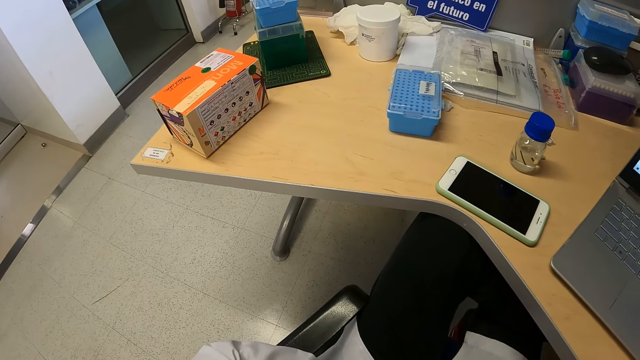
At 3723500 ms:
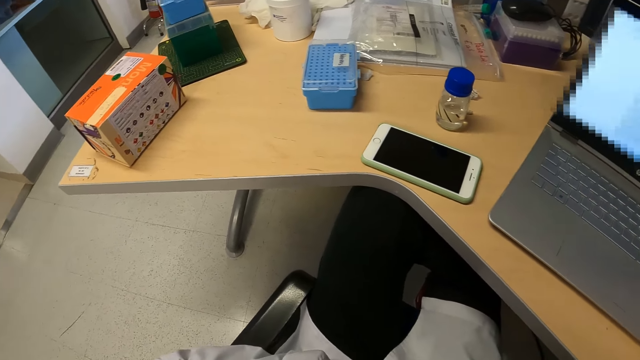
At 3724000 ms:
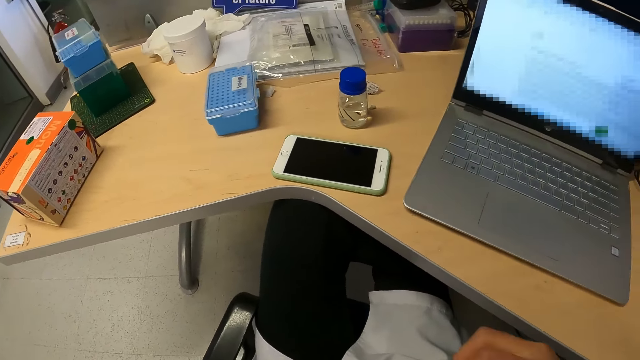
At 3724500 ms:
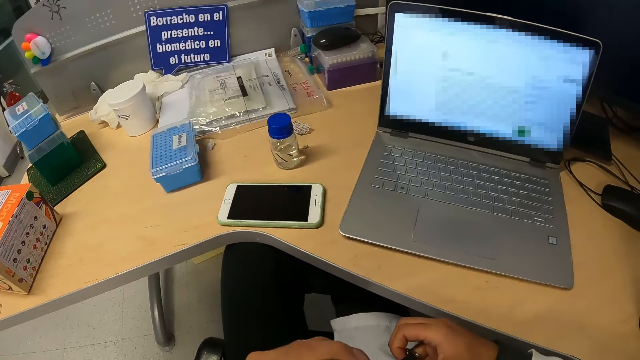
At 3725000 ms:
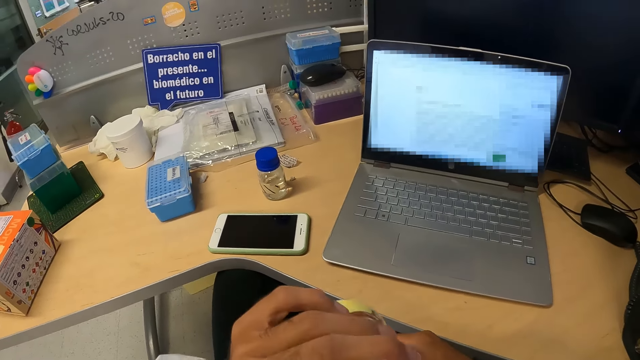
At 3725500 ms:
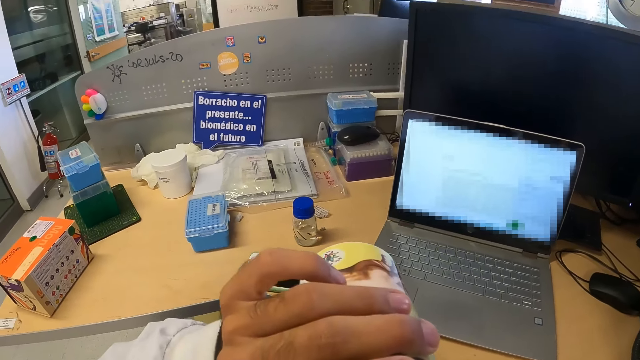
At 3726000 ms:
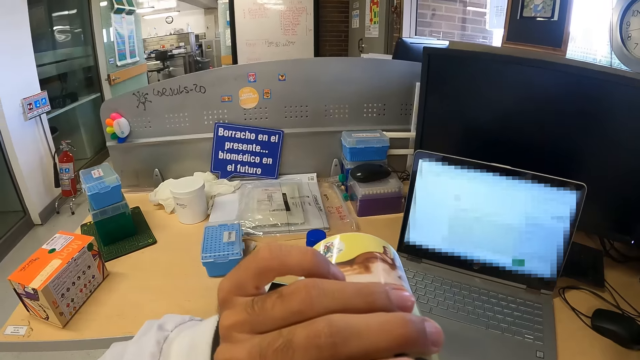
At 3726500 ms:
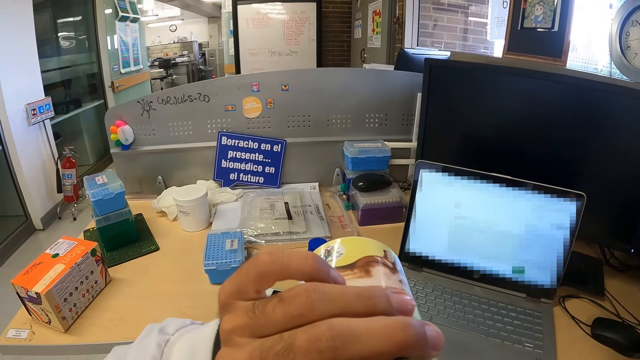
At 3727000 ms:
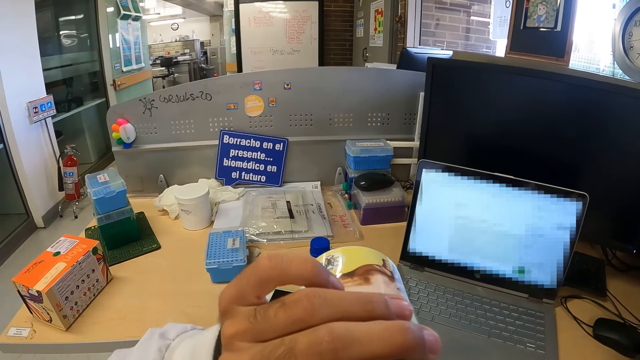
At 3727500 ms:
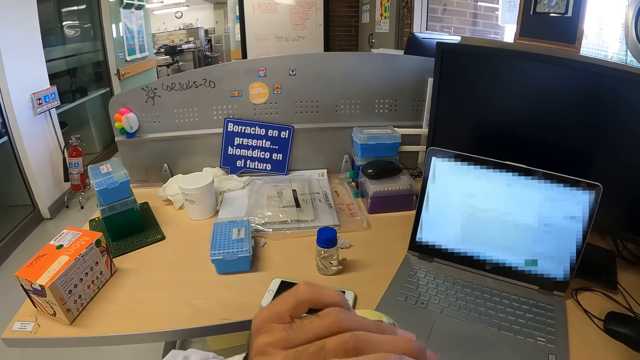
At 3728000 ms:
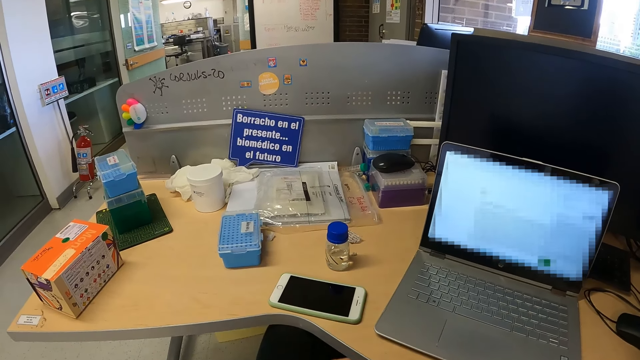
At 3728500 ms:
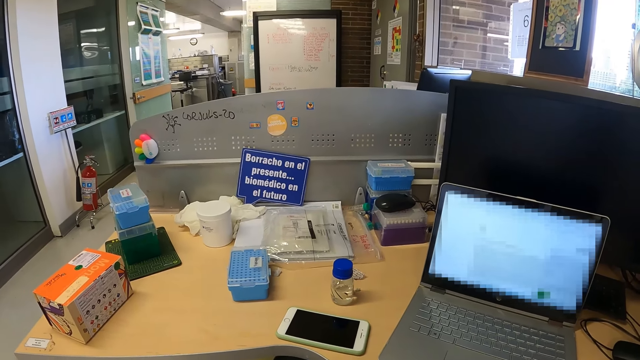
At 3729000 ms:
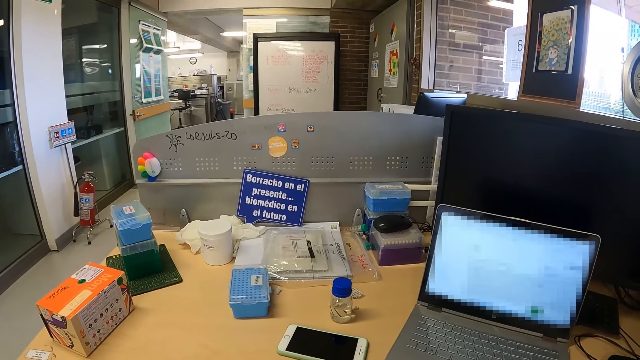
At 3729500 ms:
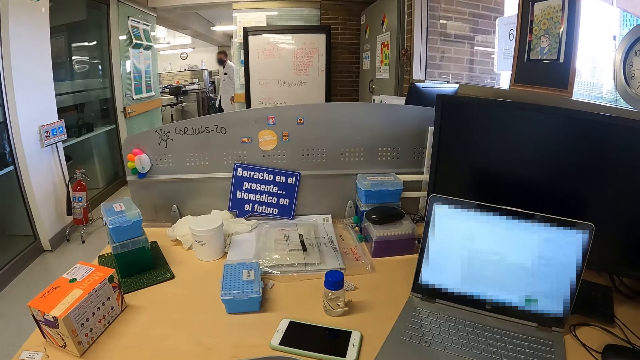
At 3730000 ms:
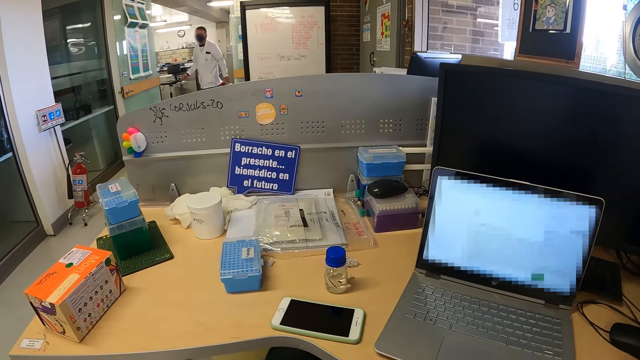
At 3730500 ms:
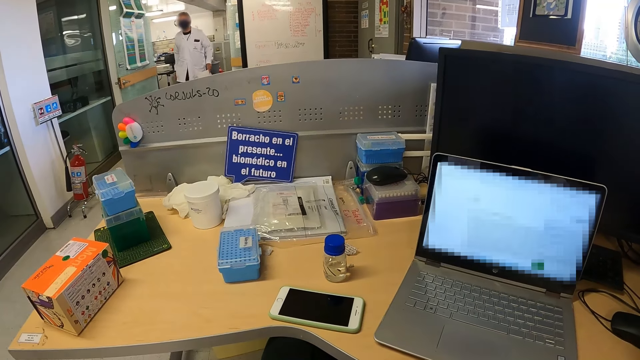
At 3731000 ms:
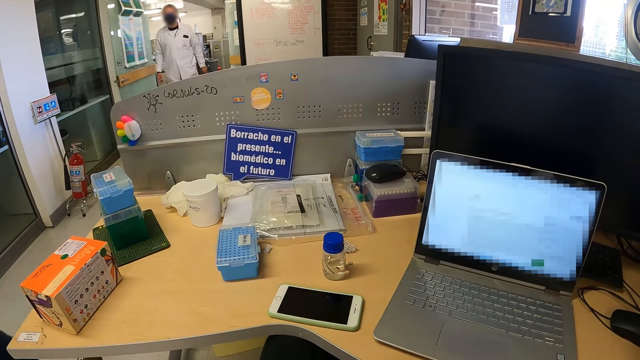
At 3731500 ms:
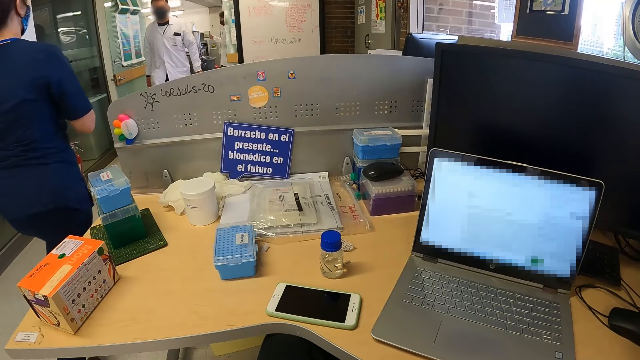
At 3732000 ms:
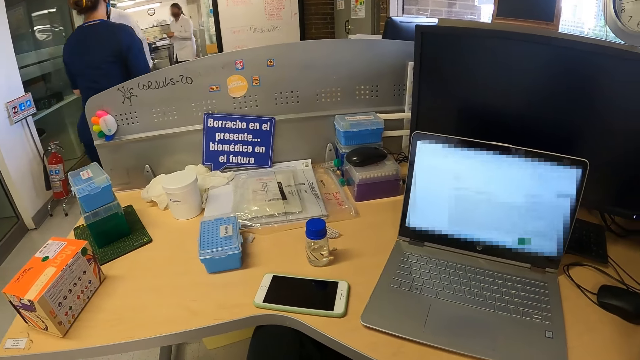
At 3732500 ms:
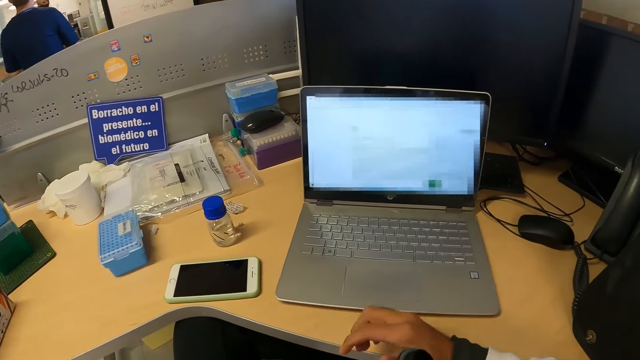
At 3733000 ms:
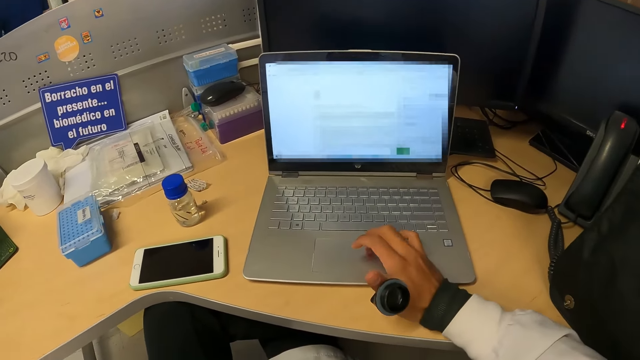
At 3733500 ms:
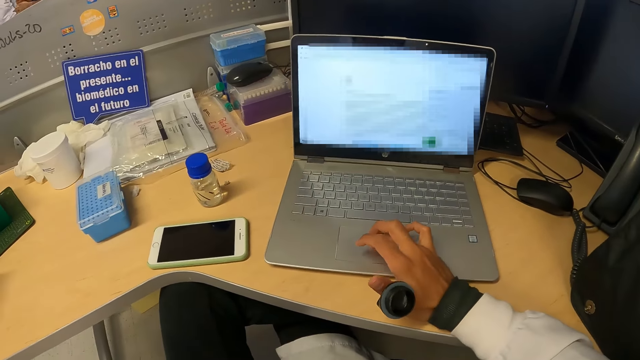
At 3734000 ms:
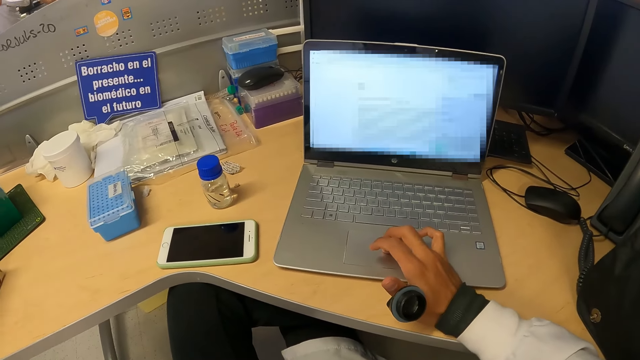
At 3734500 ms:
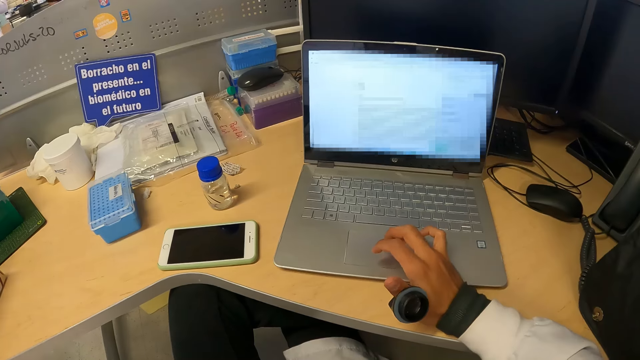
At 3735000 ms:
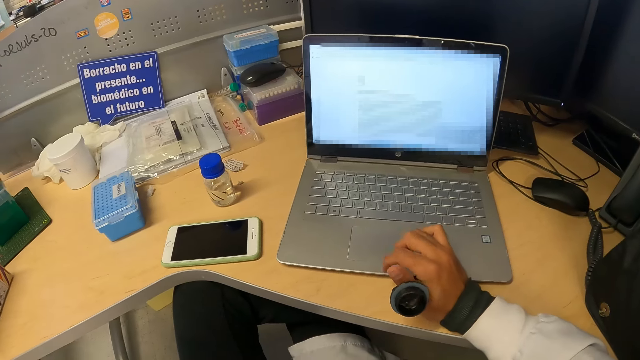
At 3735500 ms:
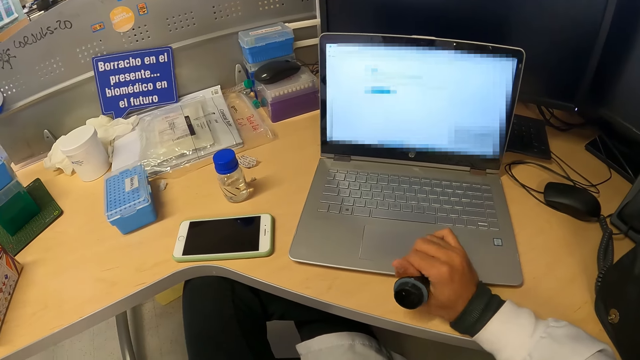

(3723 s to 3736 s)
The camera wearer holds a bottle cover with his right hand. He drinks from the bottle of water in his left hand. He lifts the can. He operates the laptop on the table with his right hand.

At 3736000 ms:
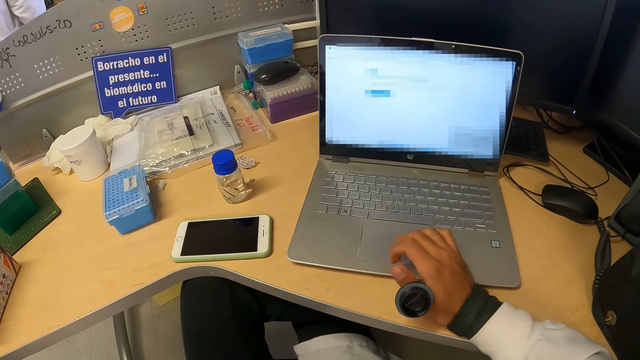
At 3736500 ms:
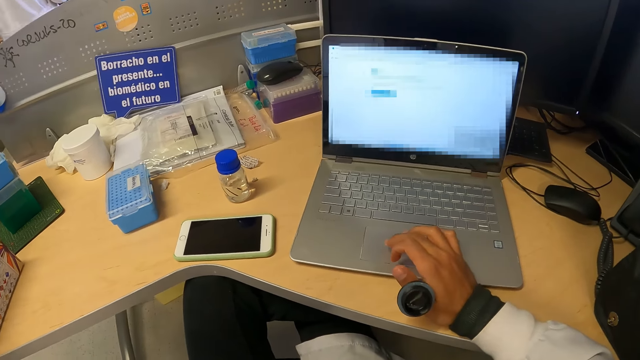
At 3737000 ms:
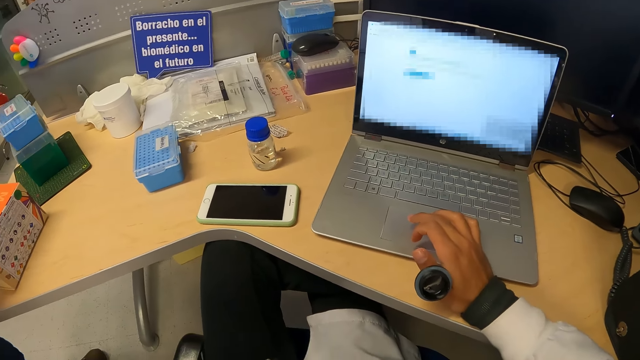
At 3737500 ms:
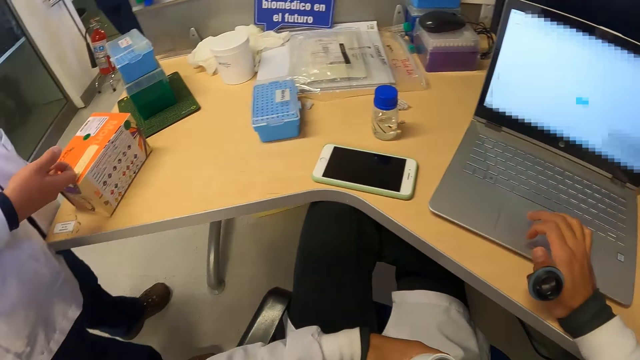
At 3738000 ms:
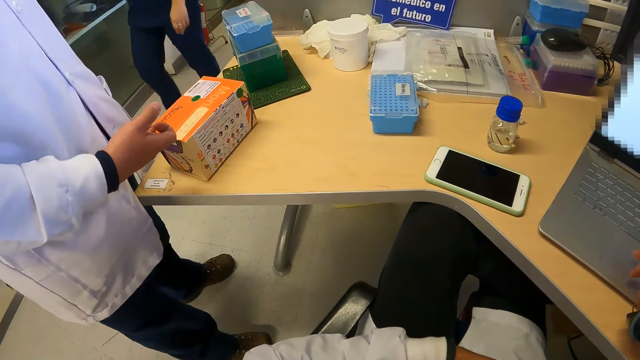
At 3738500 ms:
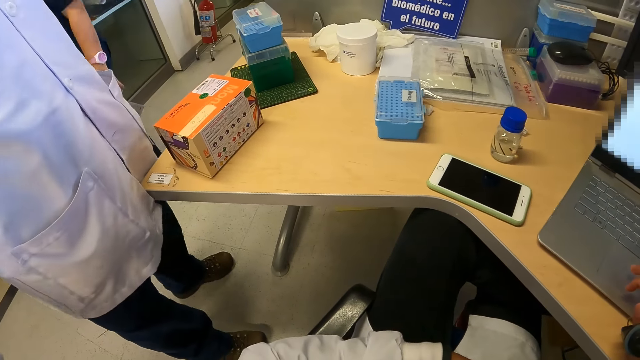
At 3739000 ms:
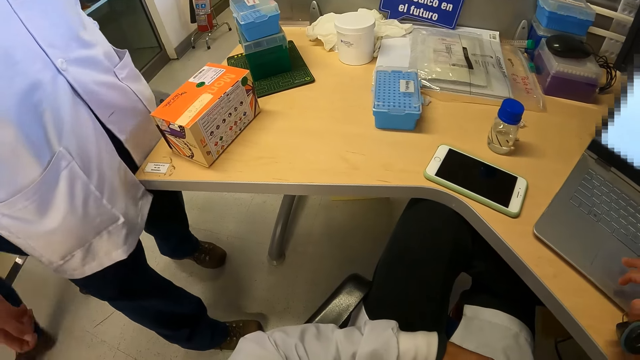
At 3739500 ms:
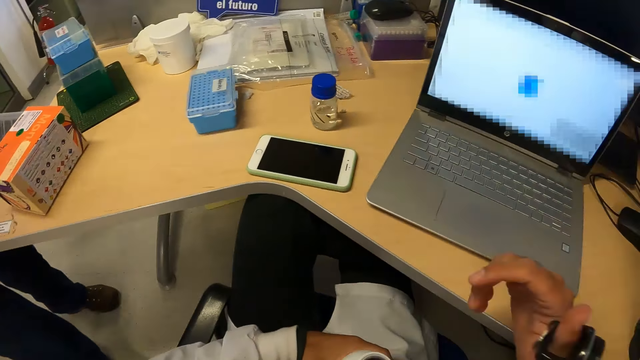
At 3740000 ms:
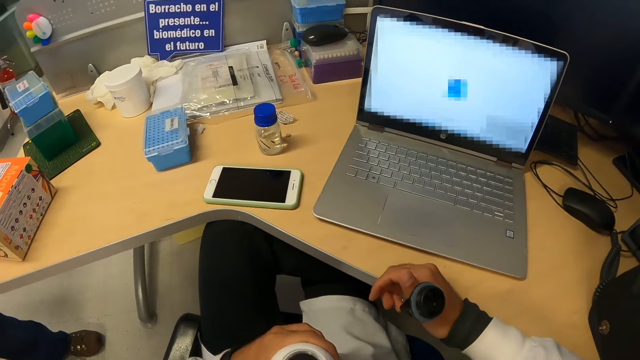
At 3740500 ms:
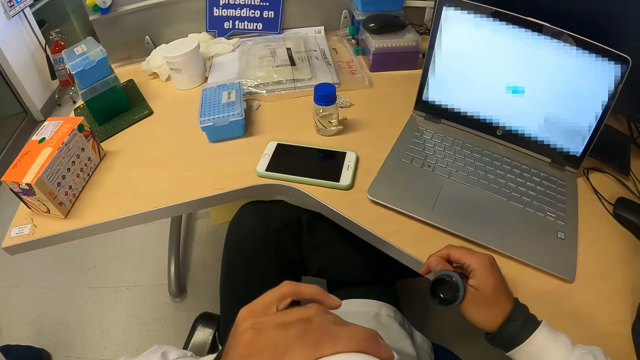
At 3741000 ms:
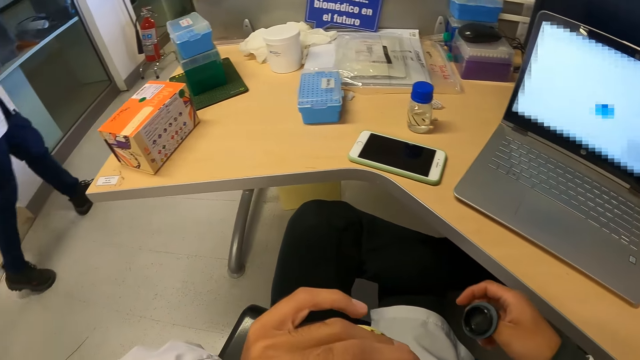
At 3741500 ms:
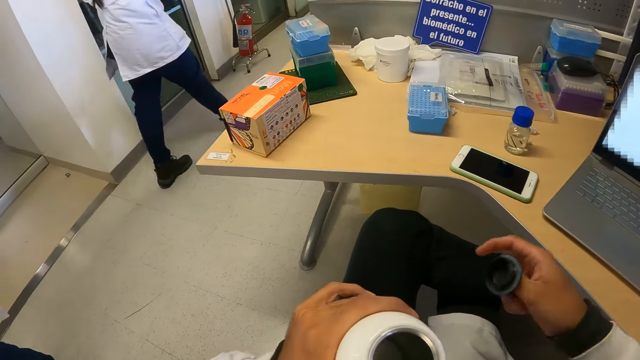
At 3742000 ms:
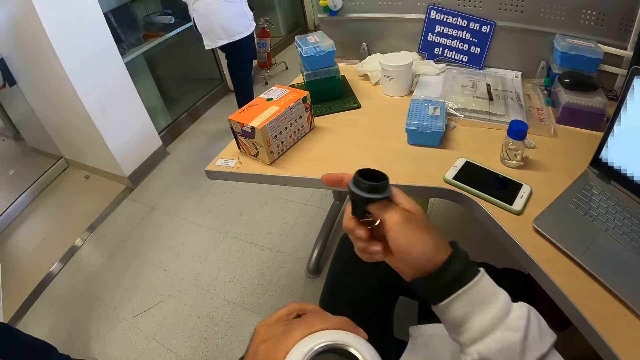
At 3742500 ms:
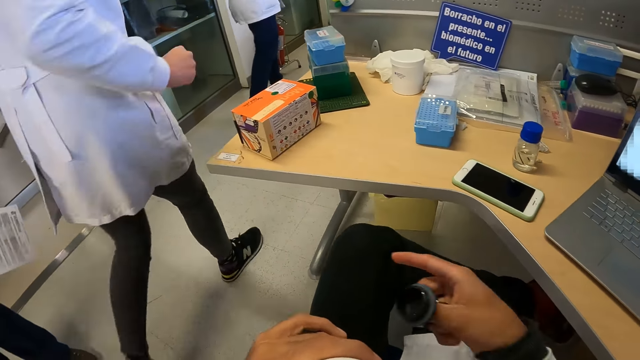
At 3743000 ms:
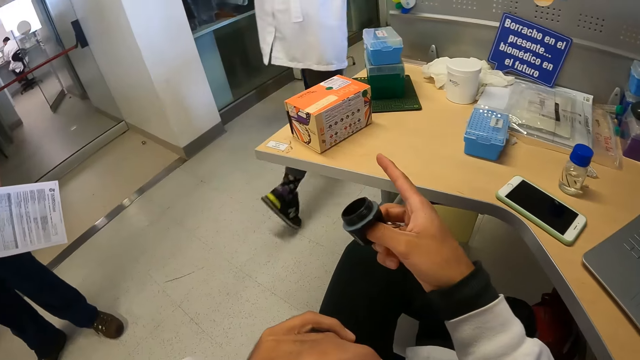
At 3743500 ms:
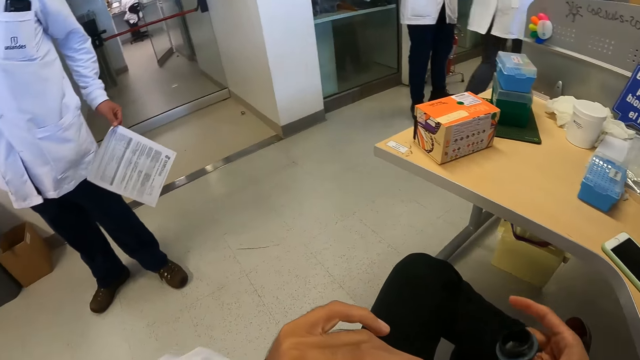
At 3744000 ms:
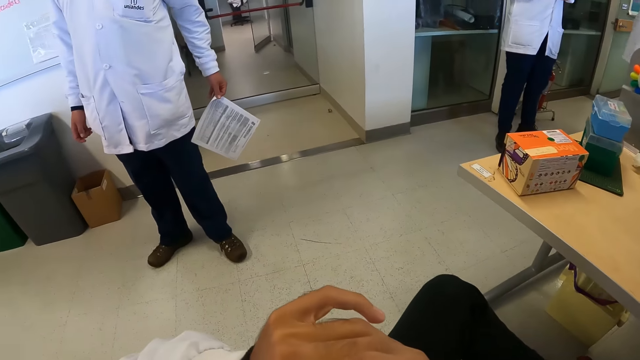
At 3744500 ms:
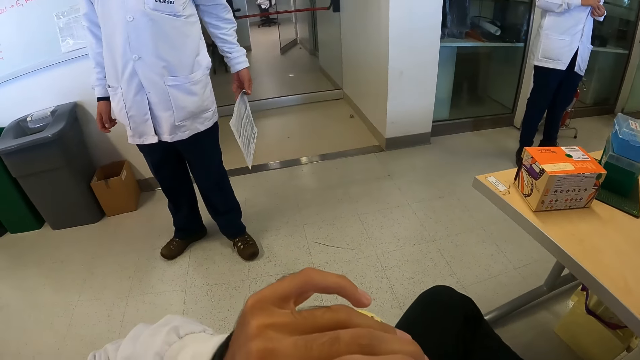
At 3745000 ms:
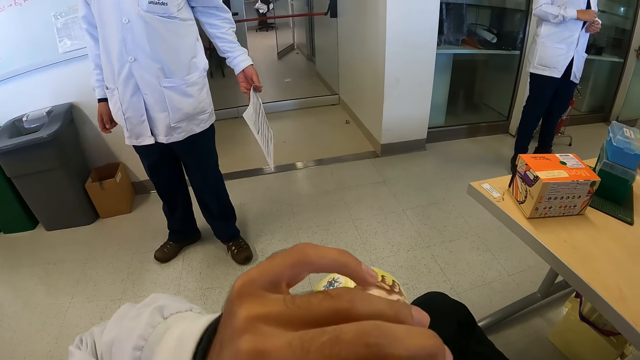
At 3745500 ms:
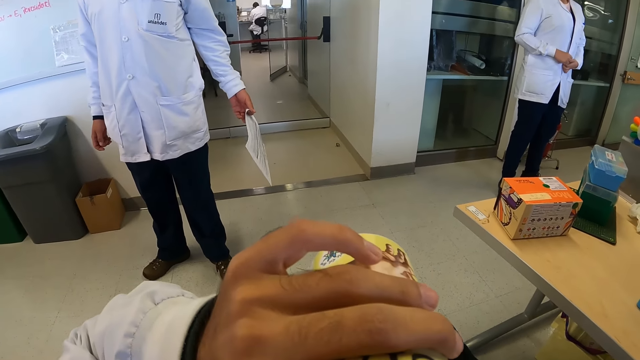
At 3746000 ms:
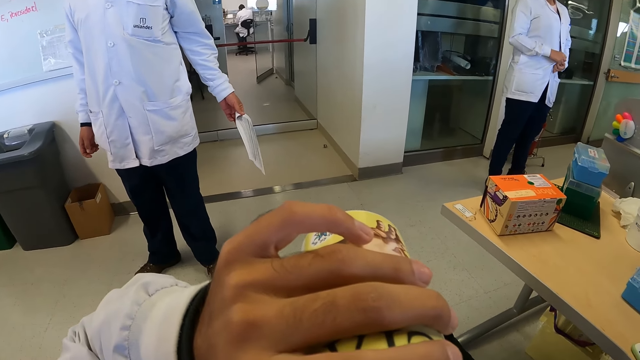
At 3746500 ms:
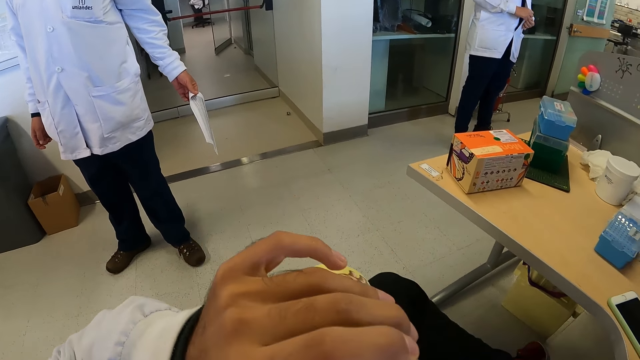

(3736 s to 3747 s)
A man hits the box. The man touches the carton of centrifuge tubes on the table with his right hand. The man interacts with the camera wearer. The camera wearer points a finger. He drinks from the bottle of water in his left hand. He drinks again. He lifts the can.
